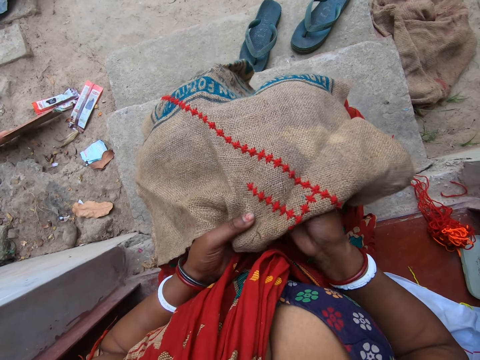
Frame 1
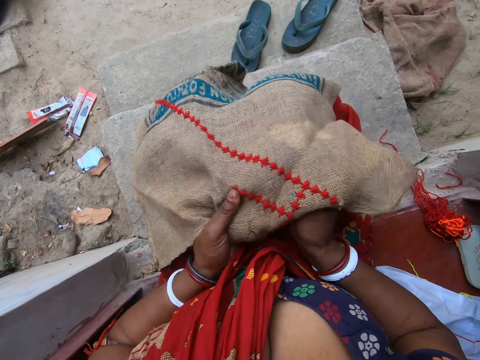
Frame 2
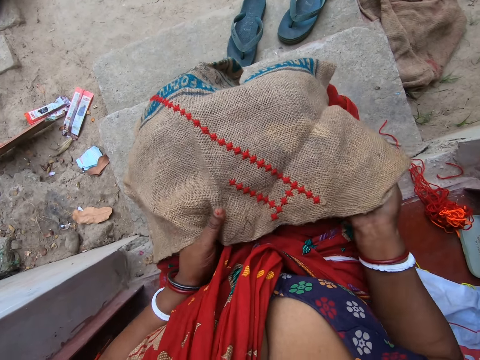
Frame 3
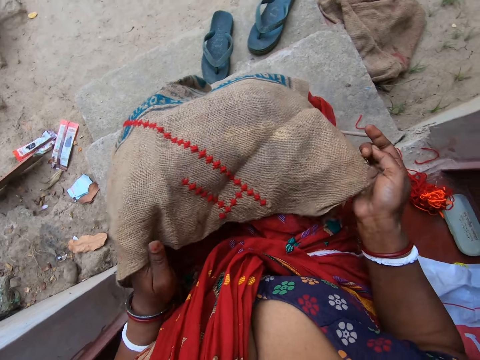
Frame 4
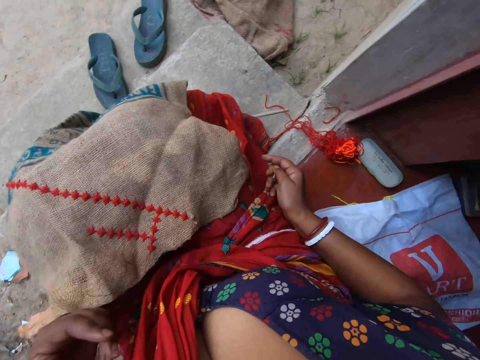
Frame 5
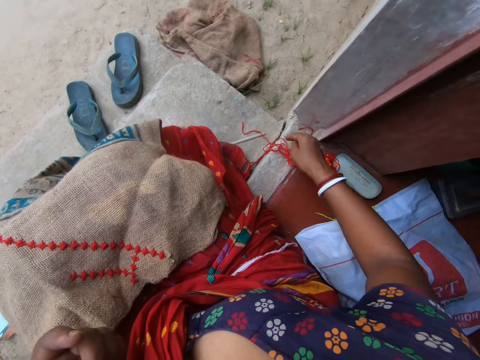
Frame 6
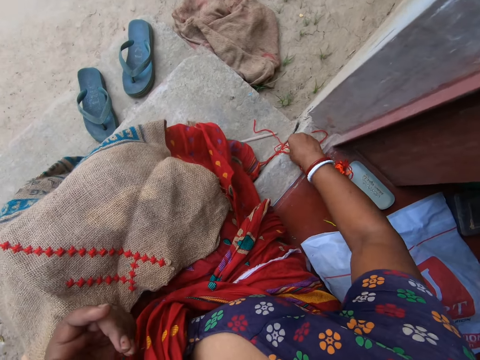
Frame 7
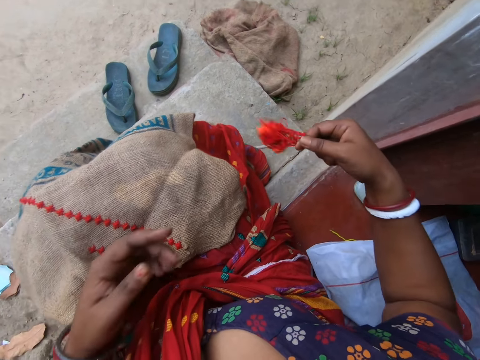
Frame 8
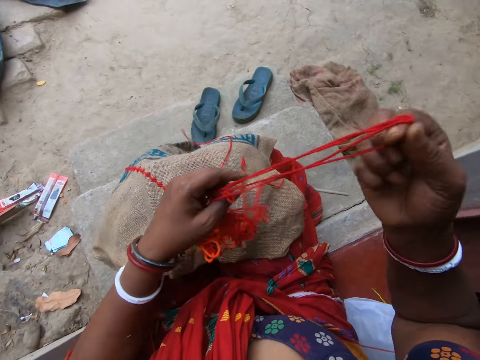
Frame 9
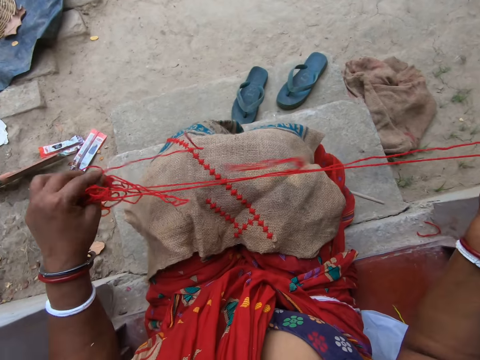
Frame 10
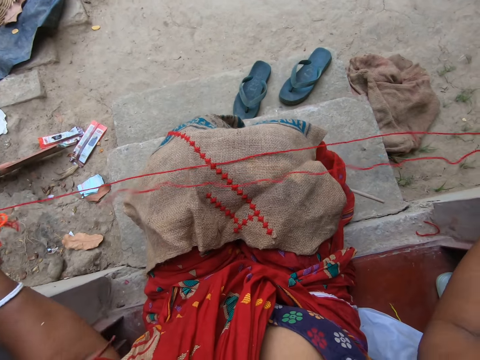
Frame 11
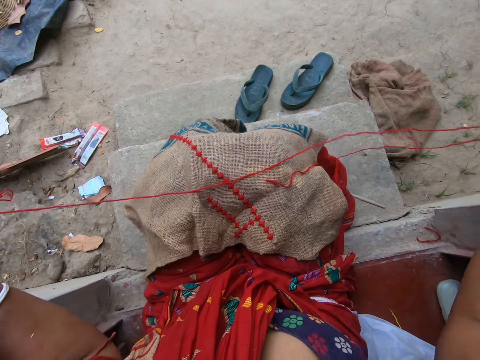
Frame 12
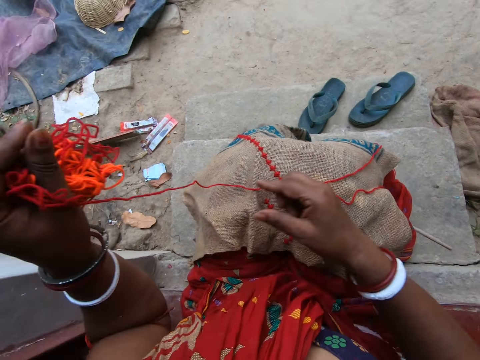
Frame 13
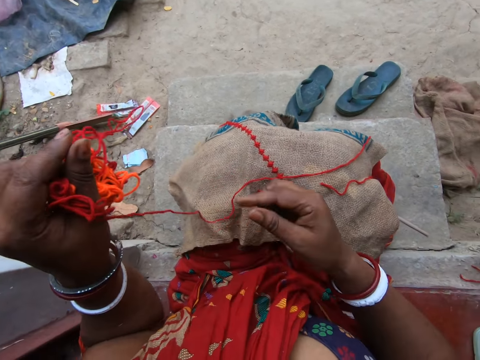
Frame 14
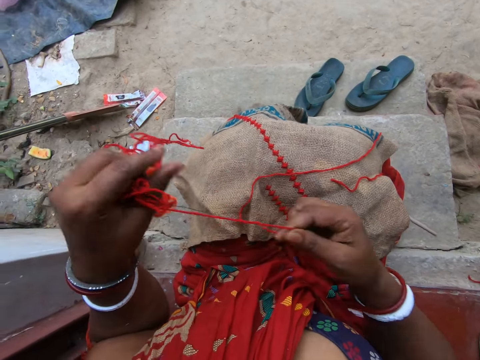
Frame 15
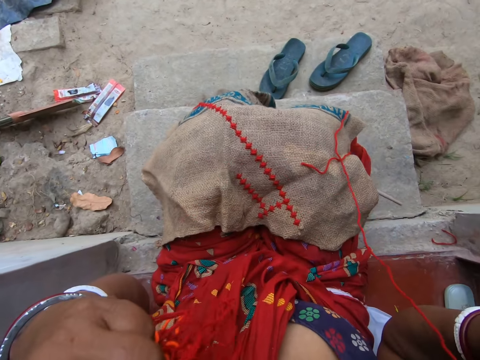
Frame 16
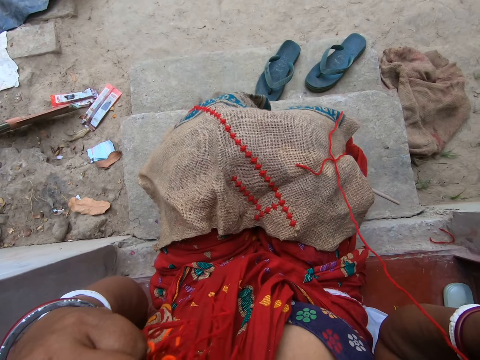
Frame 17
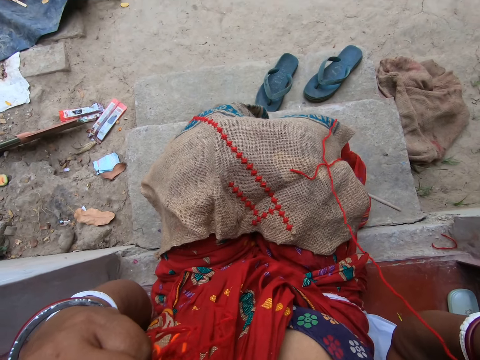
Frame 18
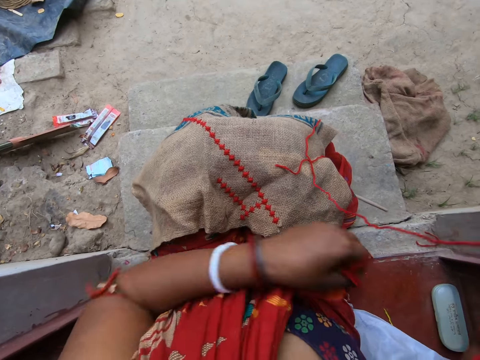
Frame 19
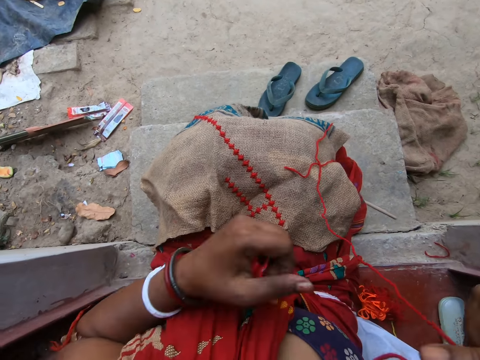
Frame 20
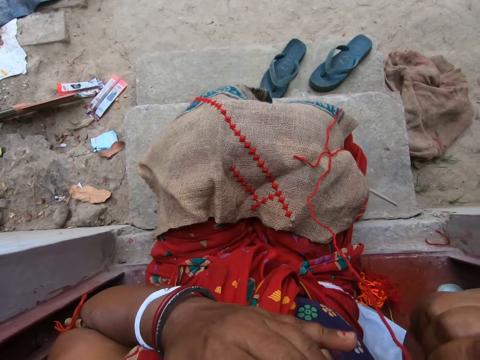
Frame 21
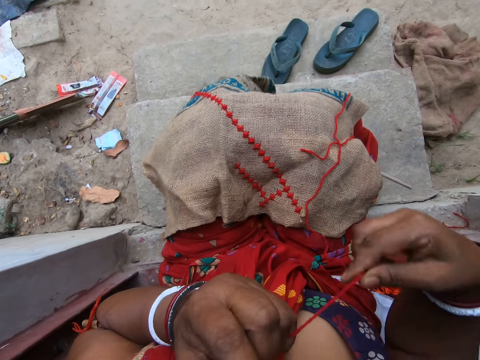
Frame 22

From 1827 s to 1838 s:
The camera wearer picks up a red thread from the ground with her left hand. She holds the red thread in her right hand with her left hand. She stretches the red thread with both hands. She cuts the red thread in her hands with her teeth. She stares at the cloth. She drops half of the thread in her left hand on the floor. She passes the other half of the red thread in her right hand to her left hand.

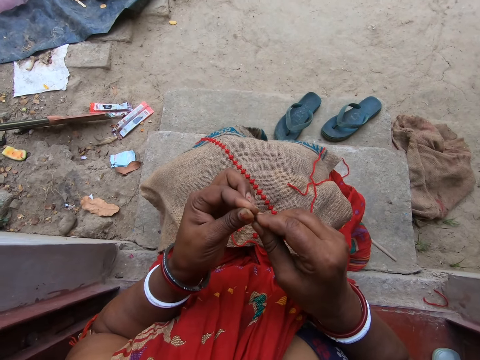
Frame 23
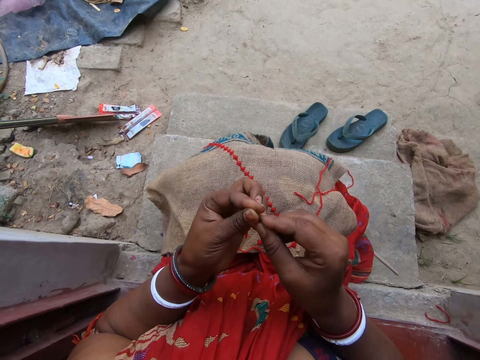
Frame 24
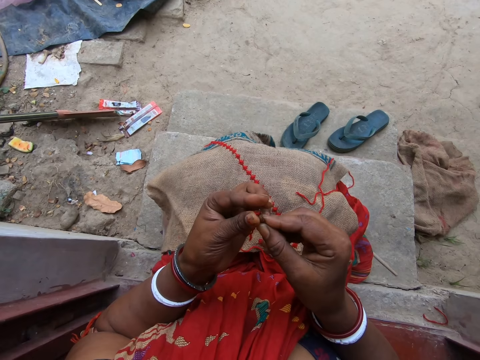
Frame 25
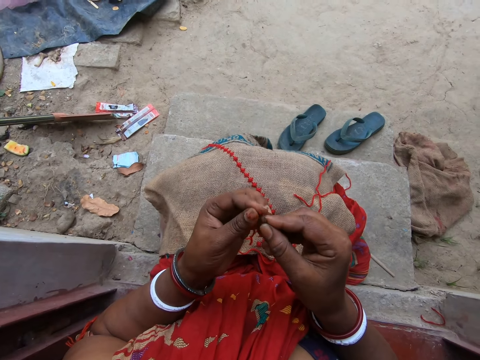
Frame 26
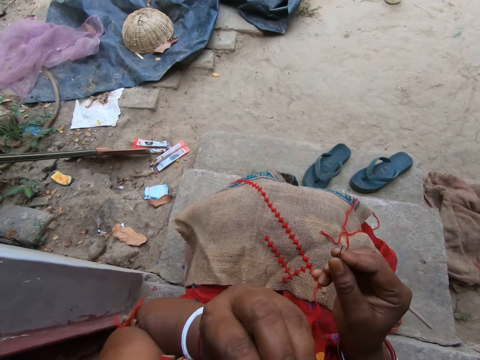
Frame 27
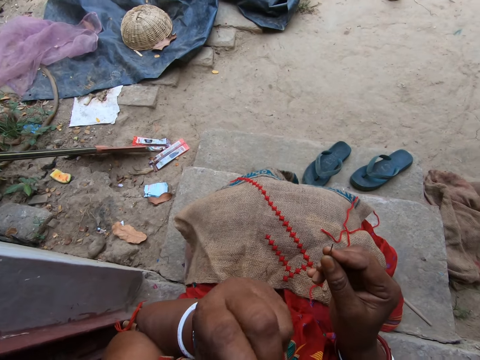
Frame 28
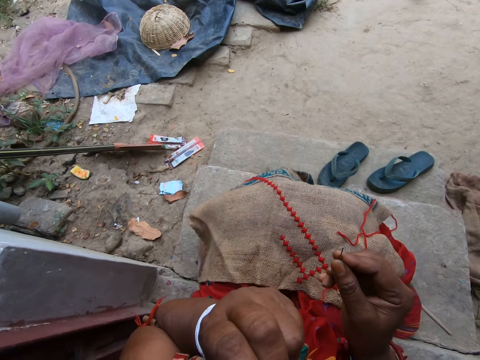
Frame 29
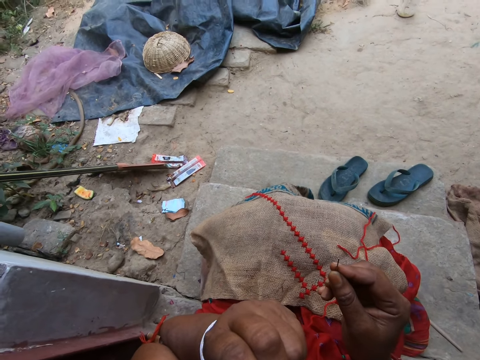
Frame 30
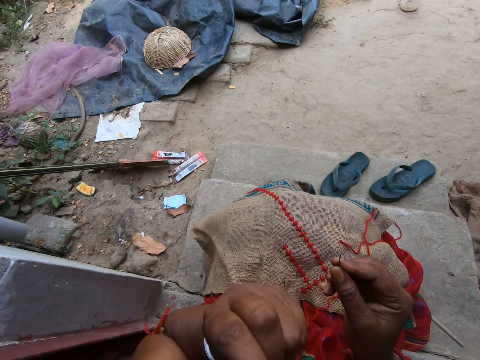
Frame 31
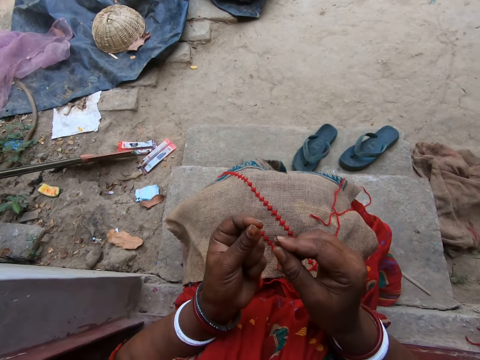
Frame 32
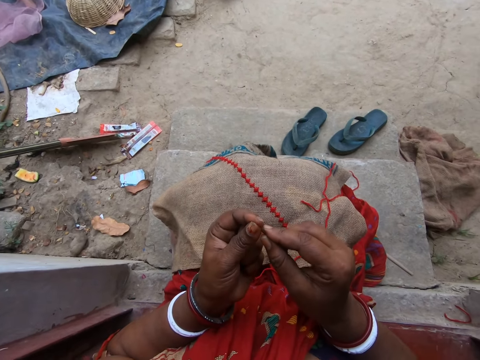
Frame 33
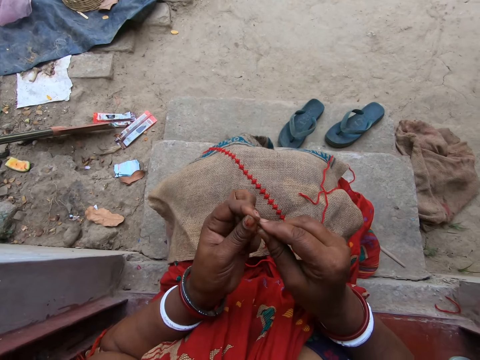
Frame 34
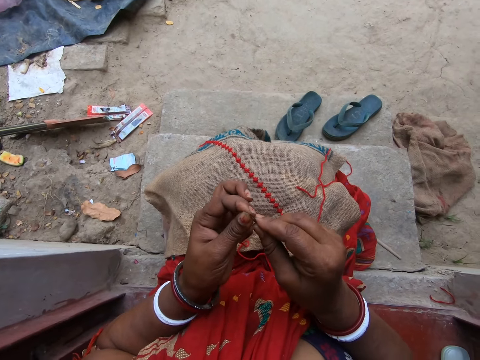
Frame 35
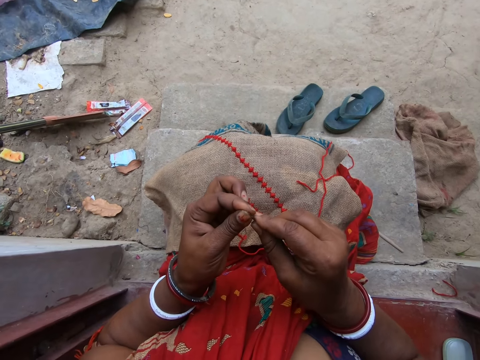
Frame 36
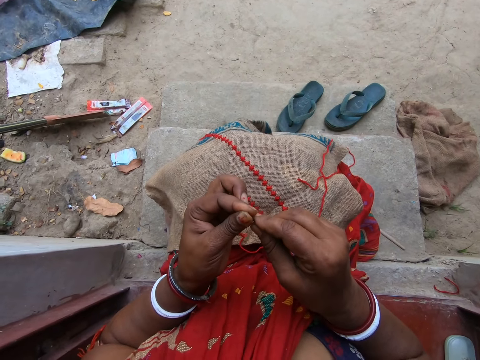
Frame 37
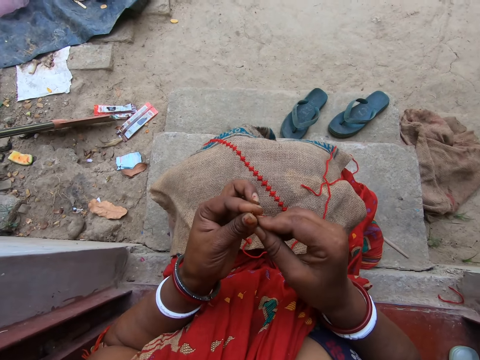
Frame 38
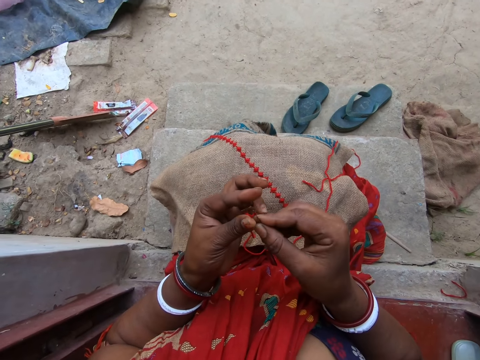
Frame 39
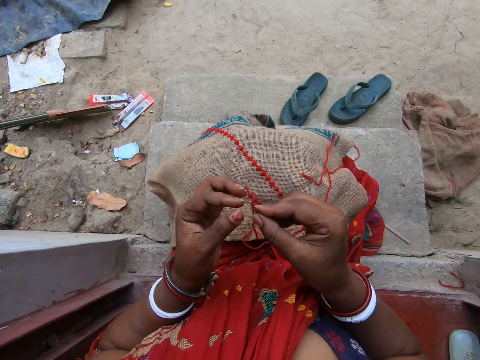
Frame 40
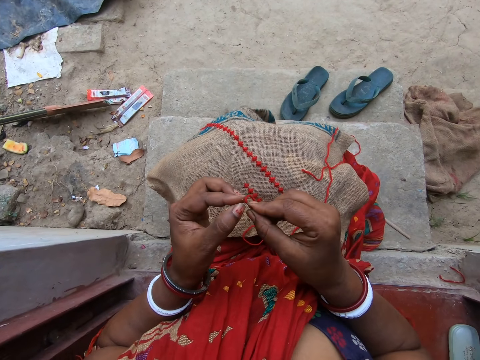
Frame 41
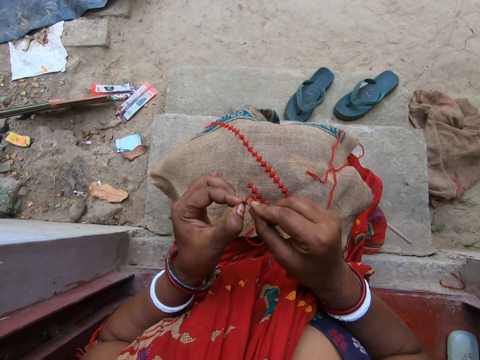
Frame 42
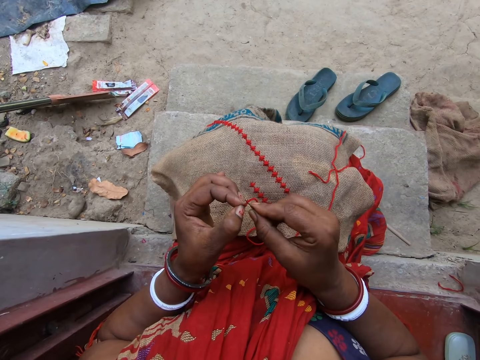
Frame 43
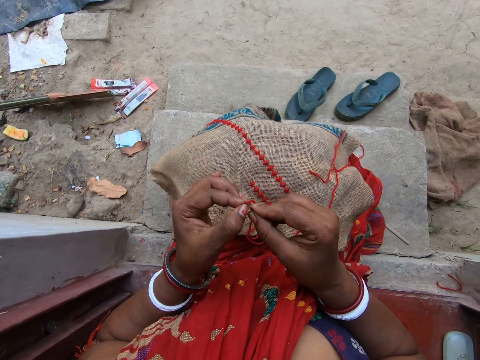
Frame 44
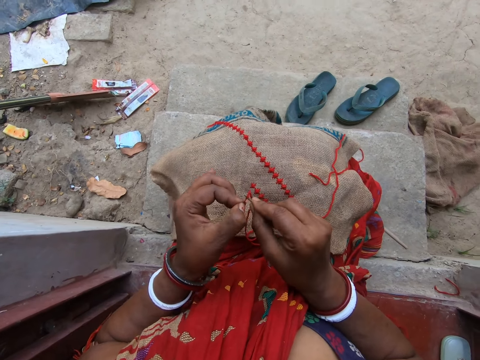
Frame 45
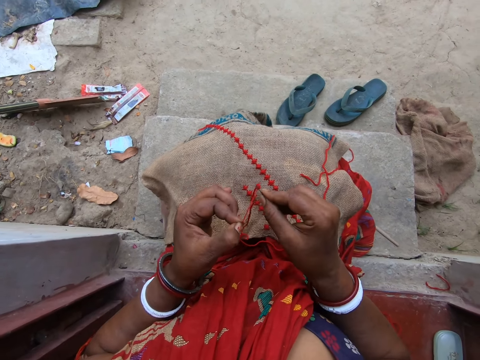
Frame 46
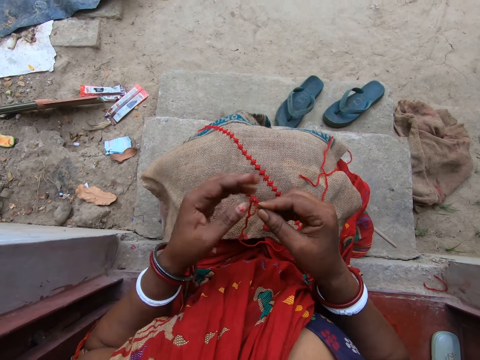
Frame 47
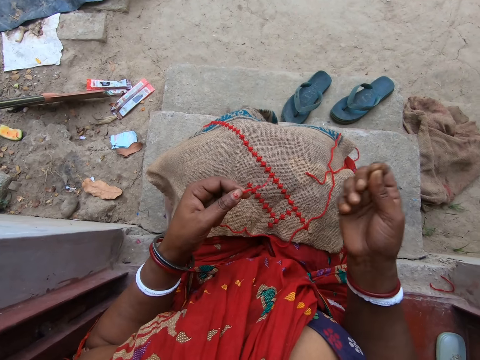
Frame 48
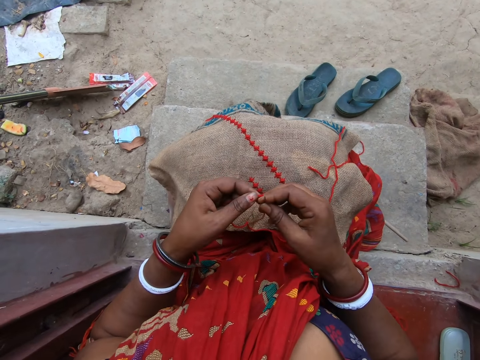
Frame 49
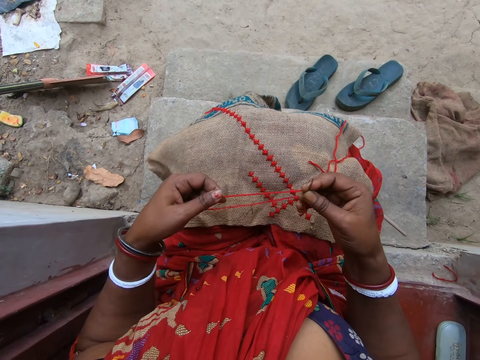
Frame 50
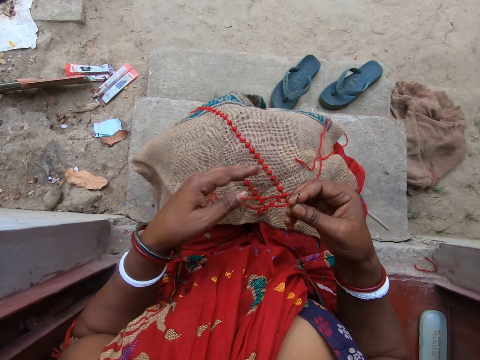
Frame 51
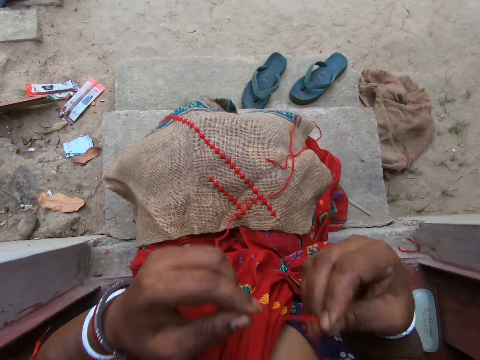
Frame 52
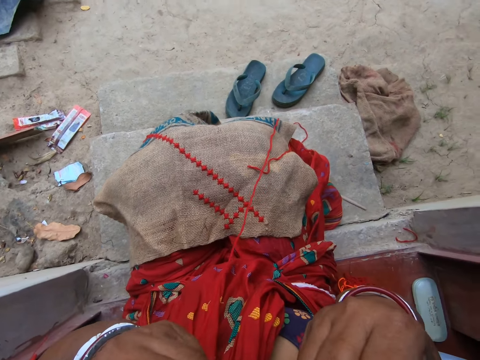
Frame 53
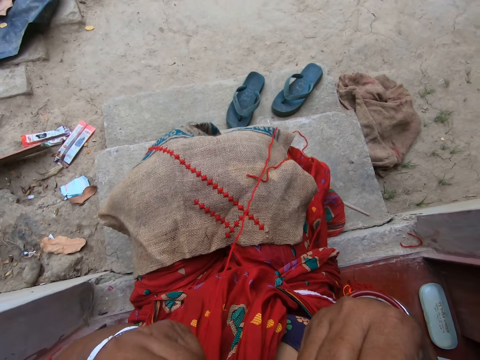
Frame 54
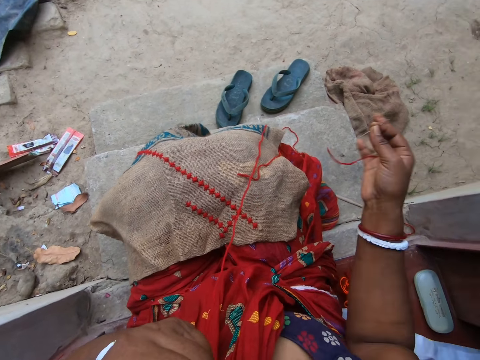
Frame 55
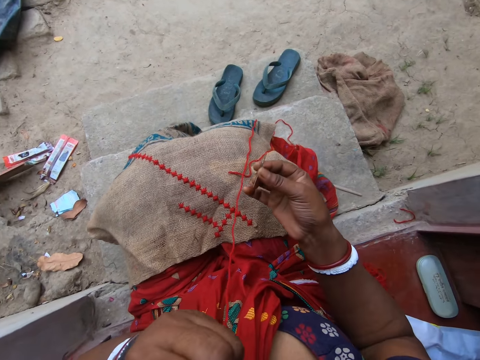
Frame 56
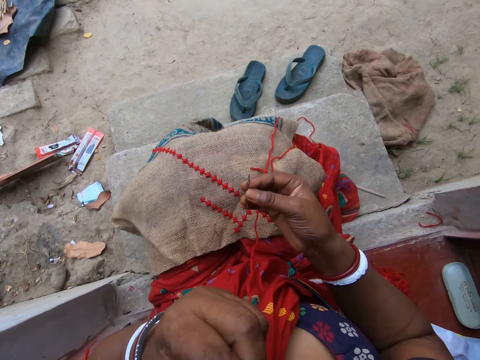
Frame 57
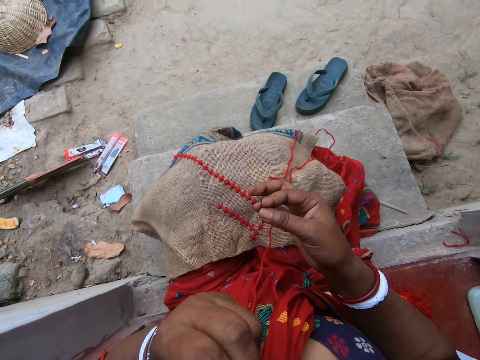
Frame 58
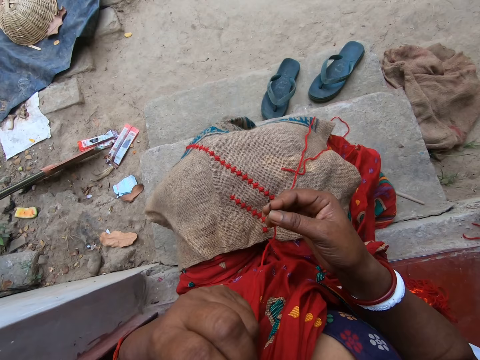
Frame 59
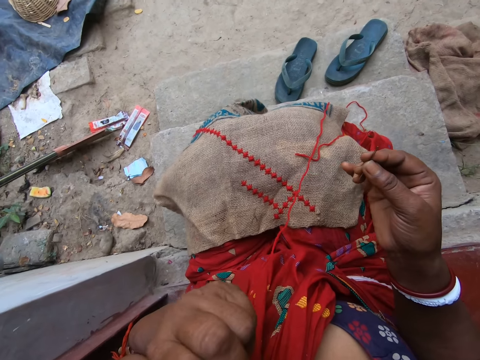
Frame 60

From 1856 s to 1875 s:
The camera wearer puts the end of the red thread or yarn in her left hand into her mouth. She stares down. She inserts the red thread in her left hand into the eye of the needle in her right hand. She stretches the end of the red thread in her left hand with her right hand. She inspects the yarn. She puts the red thread in her hands into her mouth. She stares at the cloth. She cuts the red thread in her mouth with her teeth. She throws a cut portion of the thread in her right hand on the ground.
